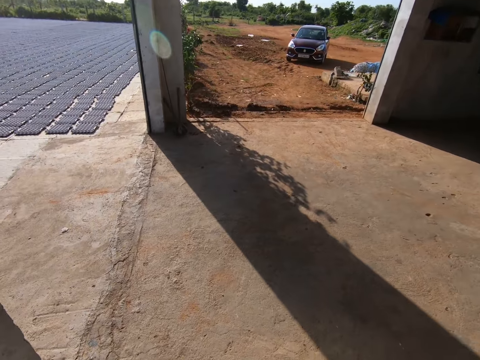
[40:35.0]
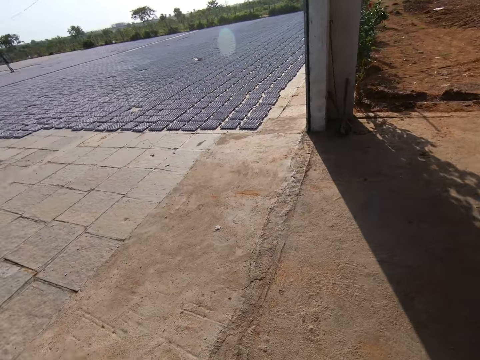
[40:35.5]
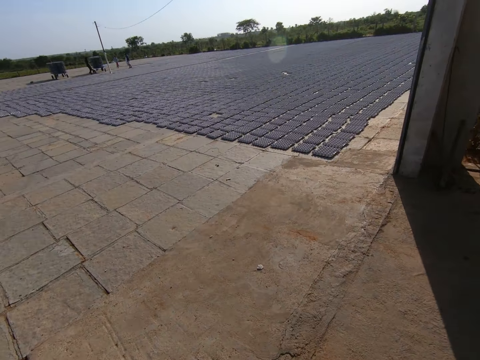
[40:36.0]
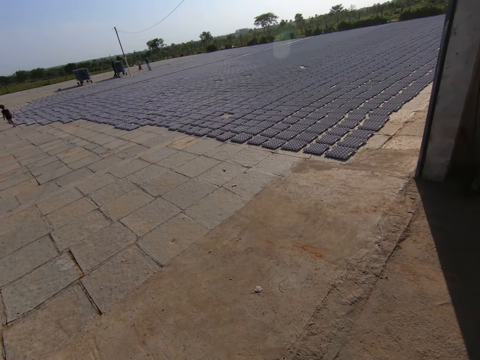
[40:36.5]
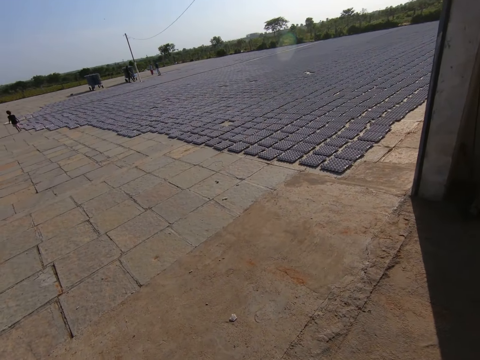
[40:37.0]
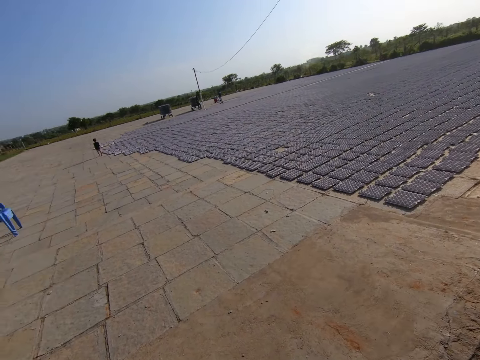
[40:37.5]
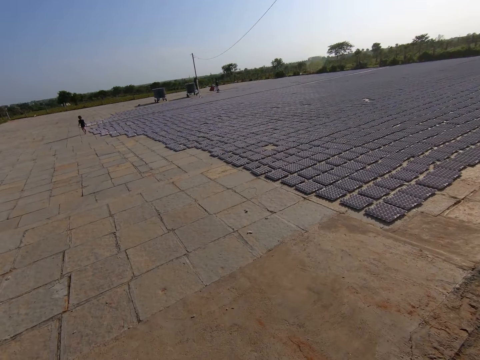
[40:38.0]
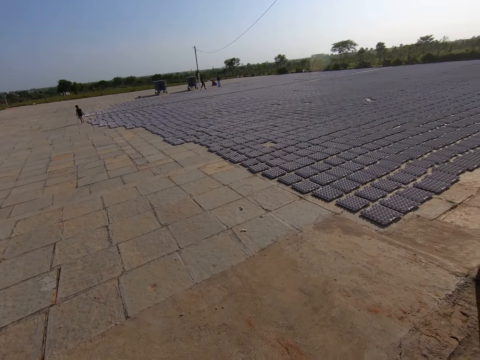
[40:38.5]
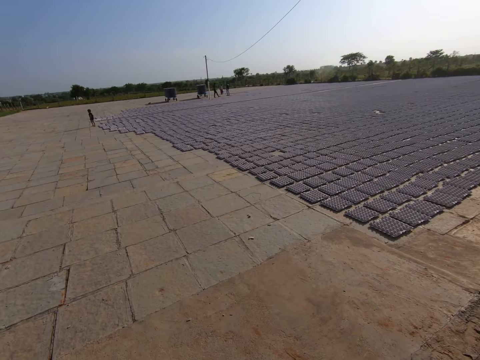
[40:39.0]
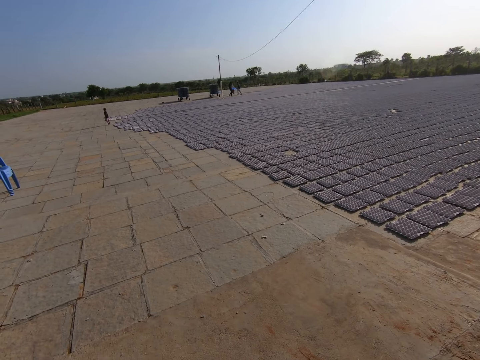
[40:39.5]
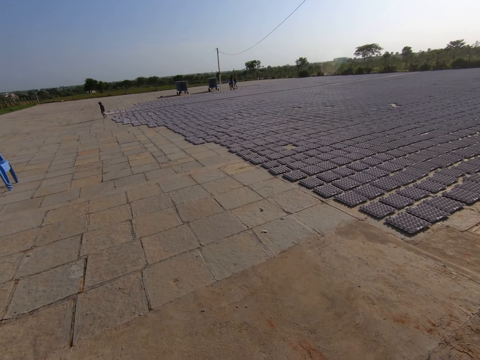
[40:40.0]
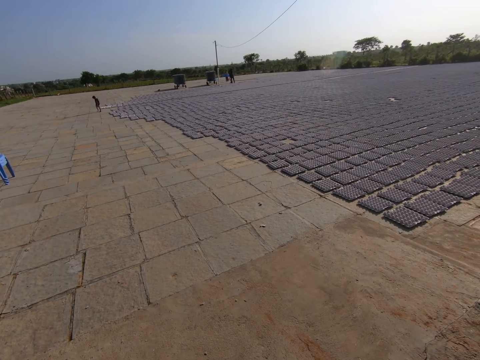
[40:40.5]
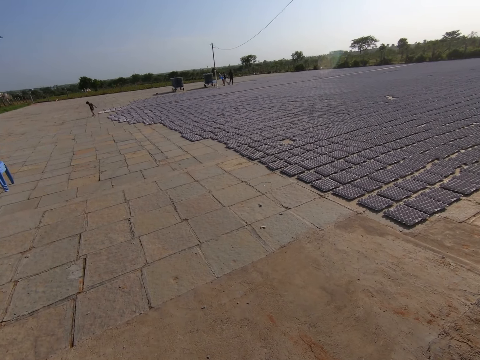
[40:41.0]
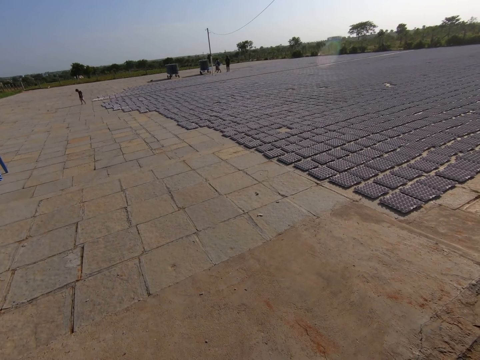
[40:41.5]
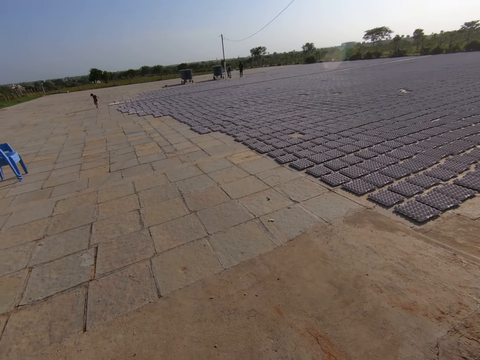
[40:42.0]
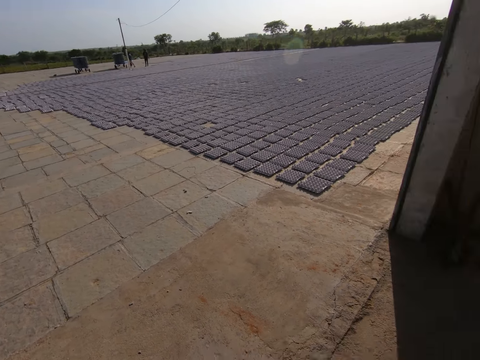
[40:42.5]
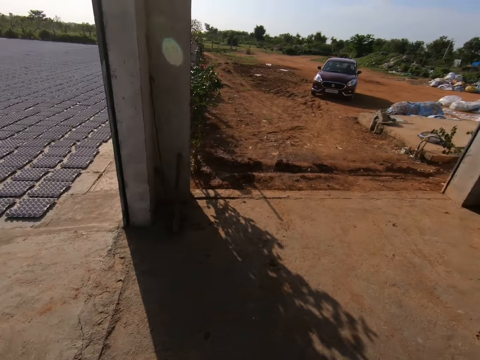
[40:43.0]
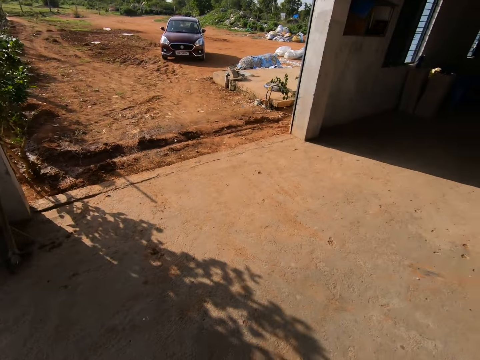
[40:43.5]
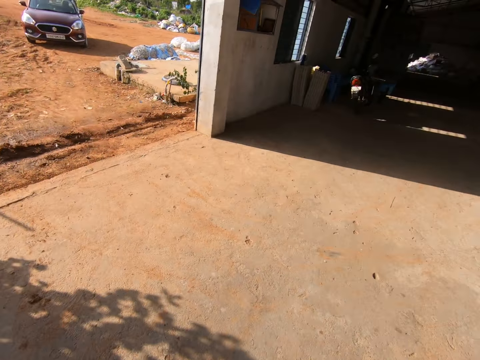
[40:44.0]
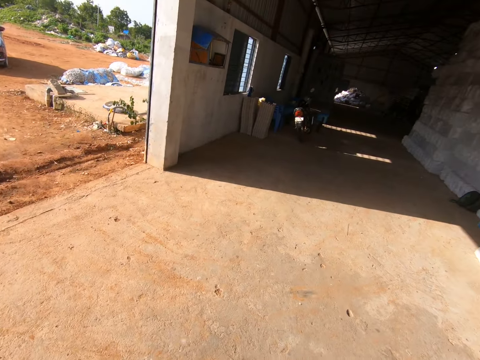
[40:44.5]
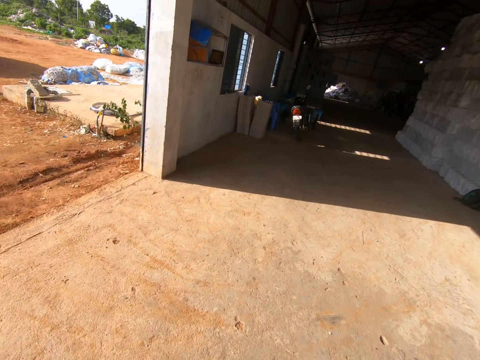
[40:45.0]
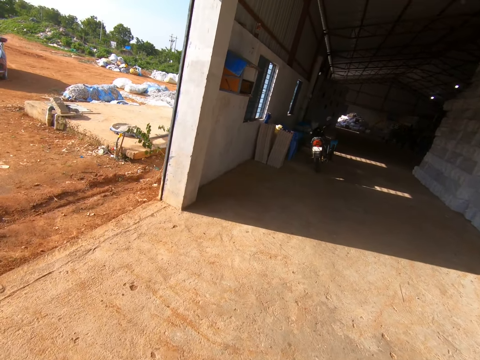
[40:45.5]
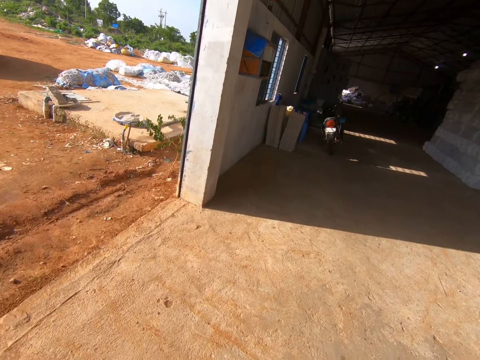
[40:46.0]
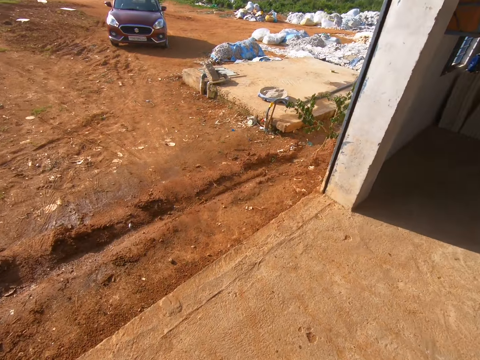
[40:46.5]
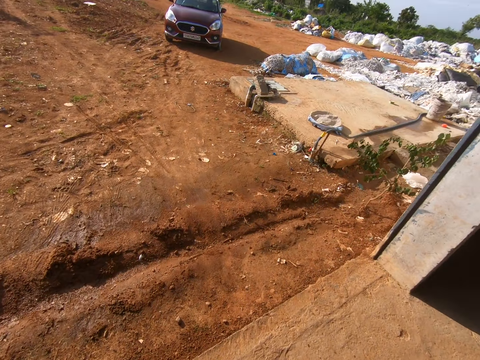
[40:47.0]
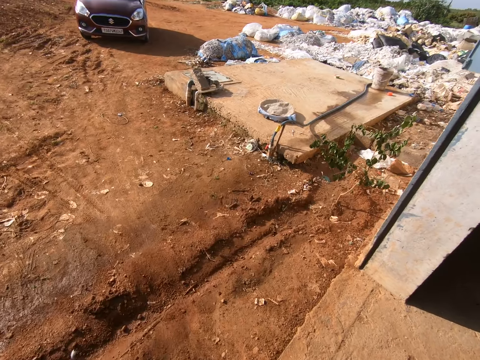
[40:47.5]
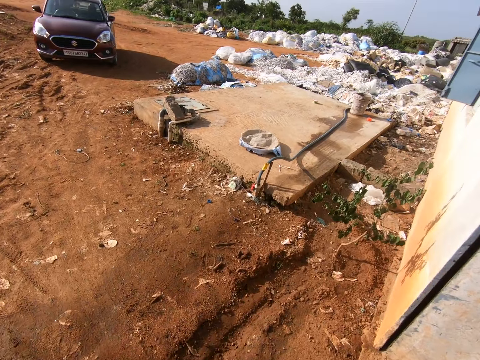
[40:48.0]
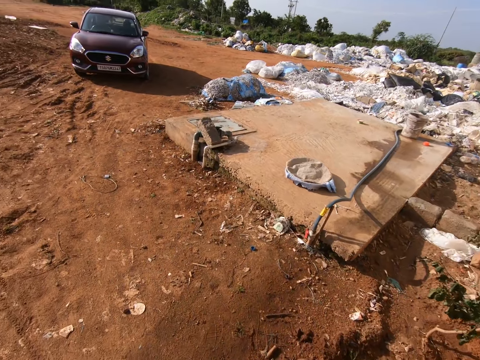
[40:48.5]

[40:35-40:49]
The camera wearer speaks to a man. They walk out of the factory.

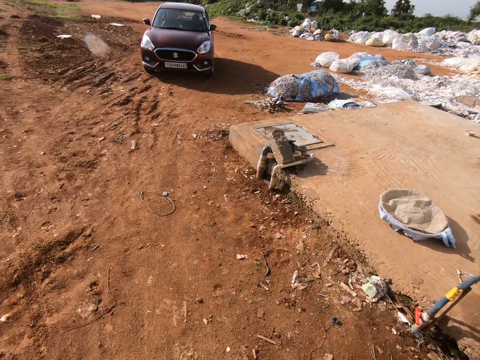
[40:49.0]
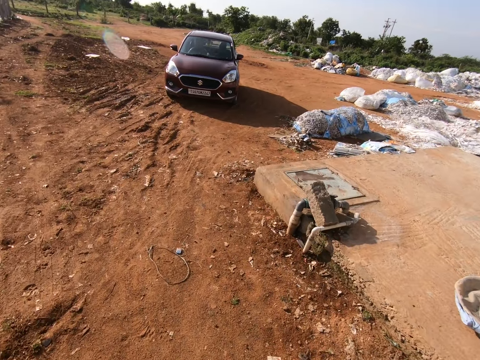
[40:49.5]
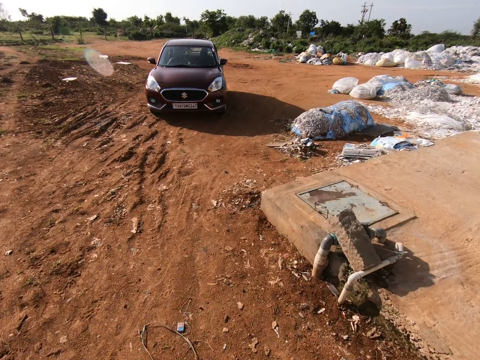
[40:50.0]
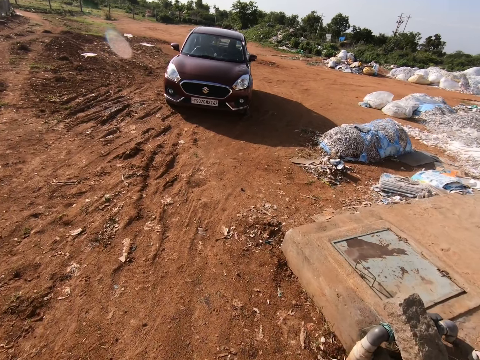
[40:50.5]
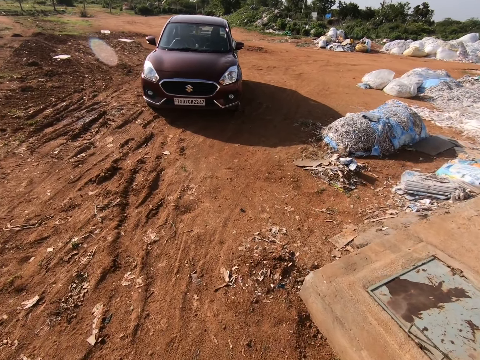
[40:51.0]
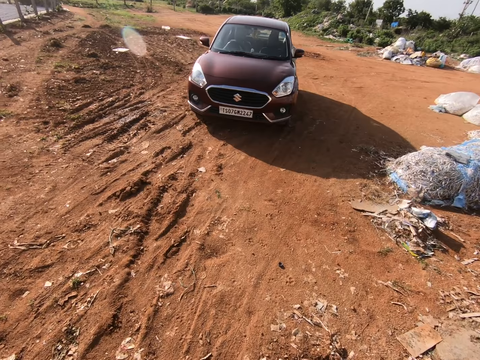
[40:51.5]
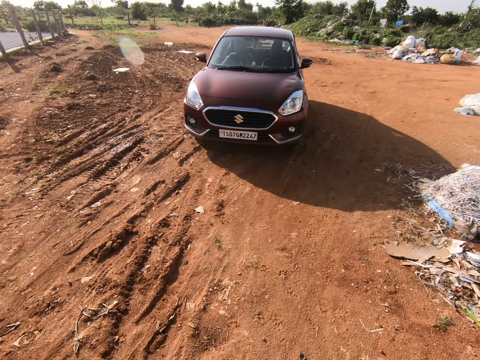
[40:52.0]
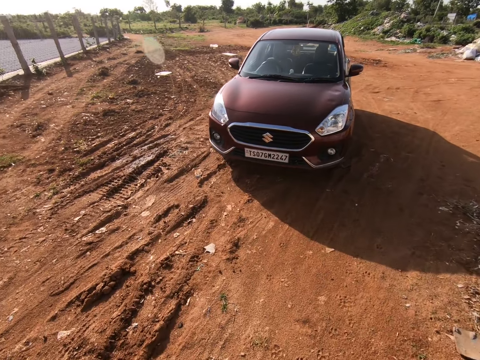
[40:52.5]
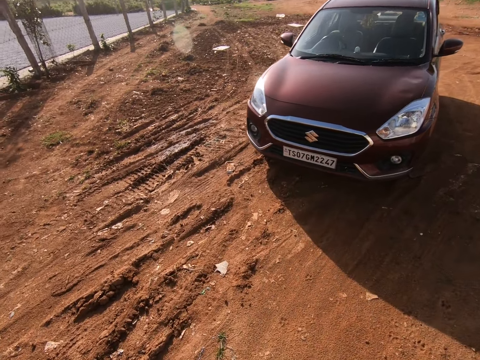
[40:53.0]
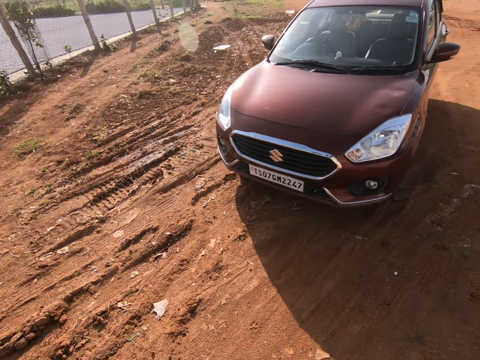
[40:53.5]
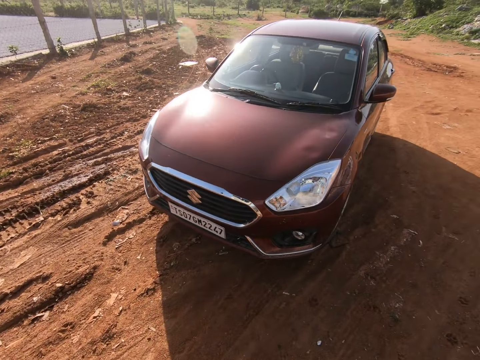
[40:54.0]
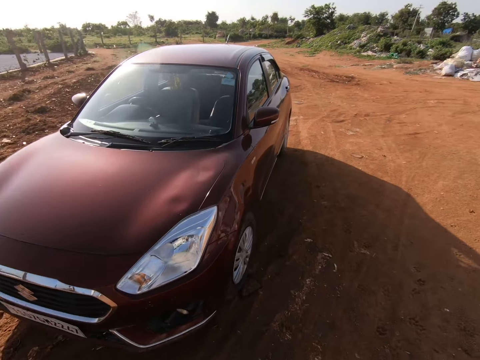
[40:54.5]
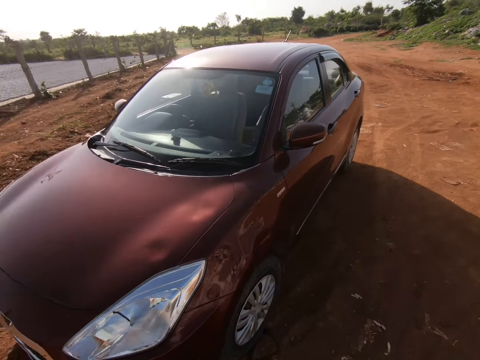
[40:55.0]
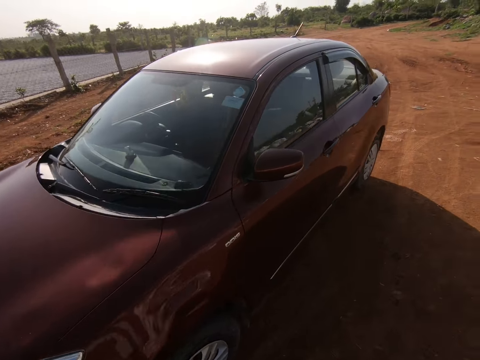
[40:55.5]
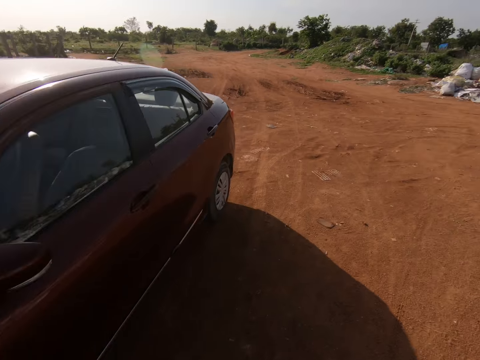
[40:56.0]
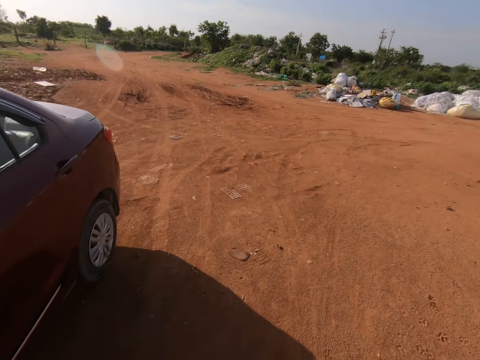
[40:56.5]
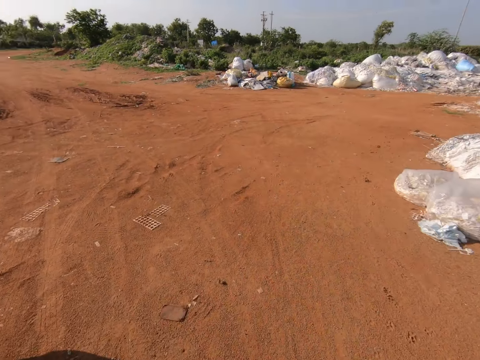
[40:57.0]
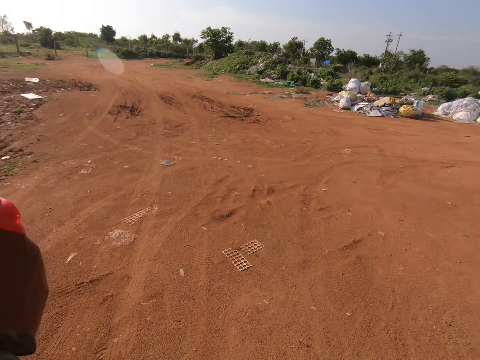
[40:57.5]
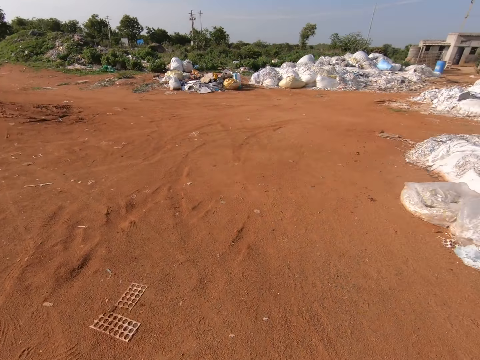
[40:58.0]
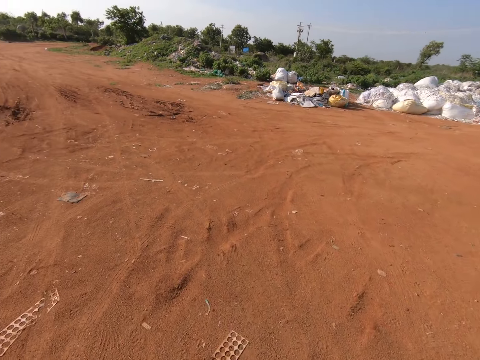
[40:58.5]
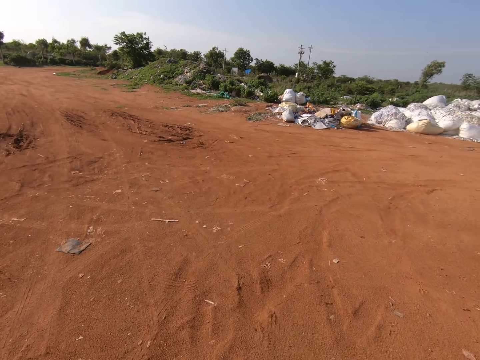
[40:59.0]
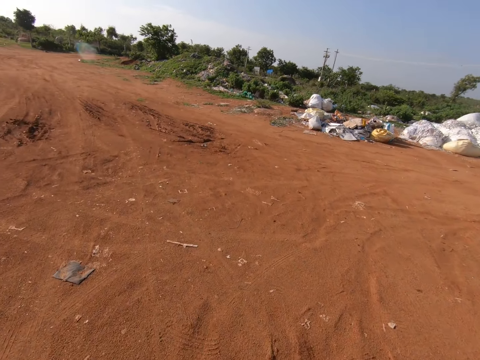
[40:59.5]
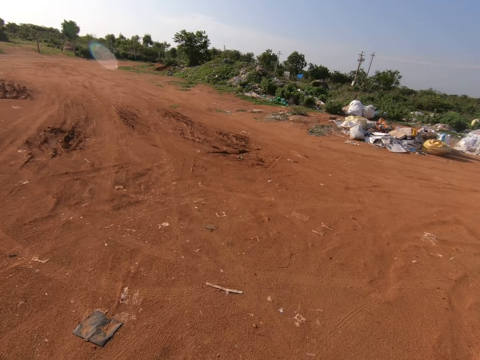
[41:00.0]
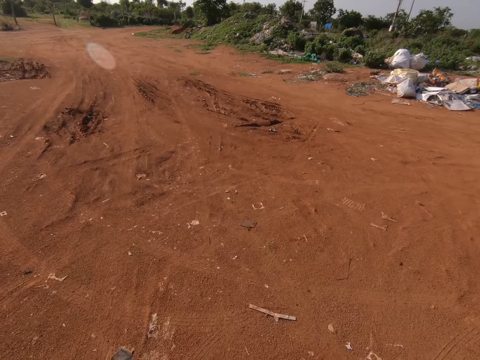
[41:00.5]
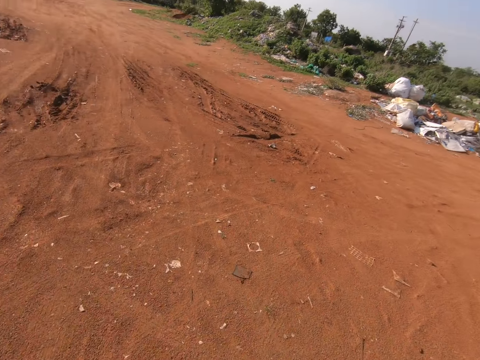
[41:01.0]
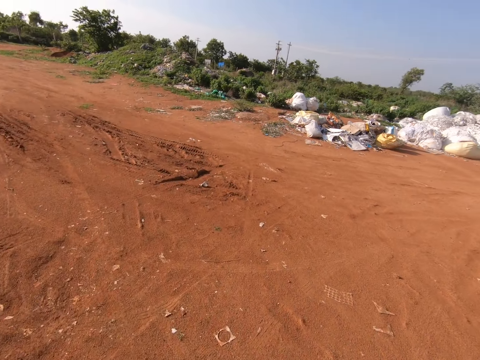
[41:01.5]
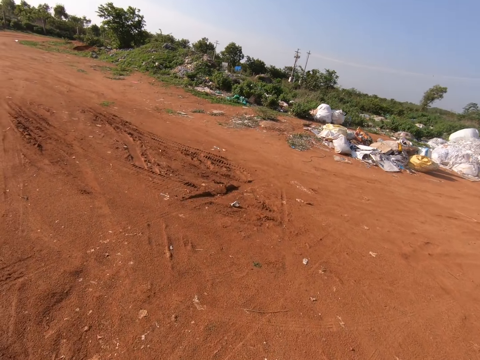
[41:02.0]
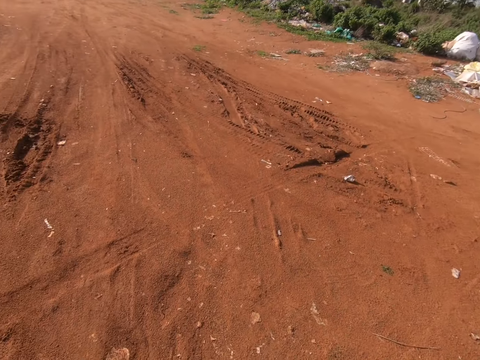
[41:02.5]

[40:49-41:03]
The camera wearer walks past a car. They look around.
